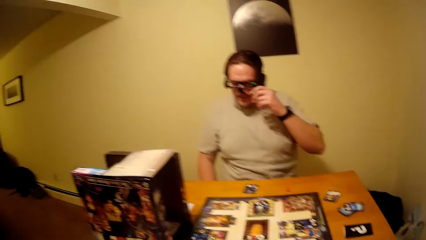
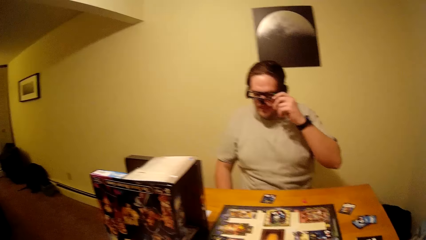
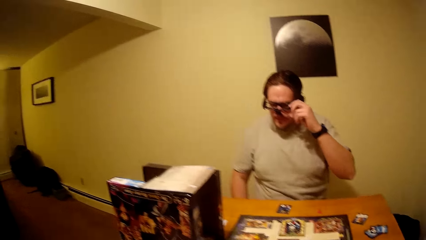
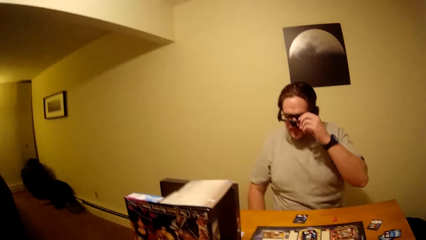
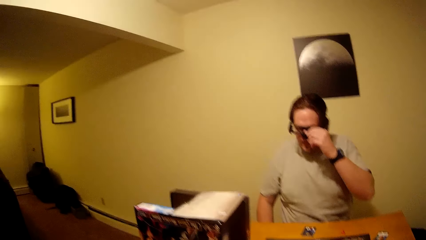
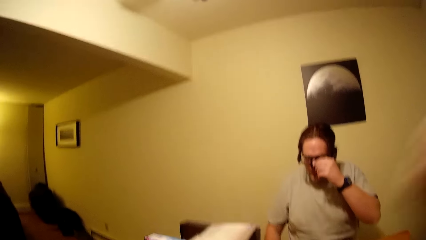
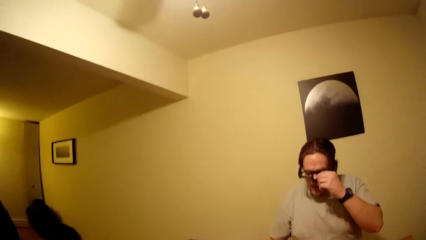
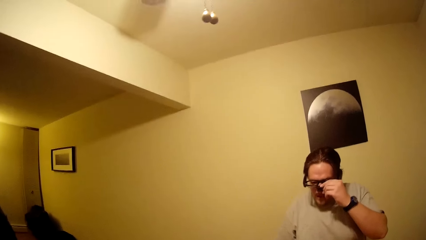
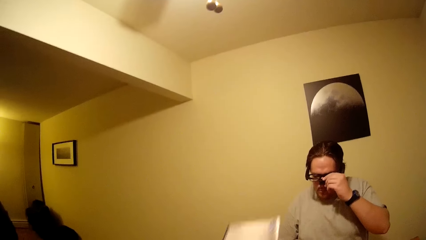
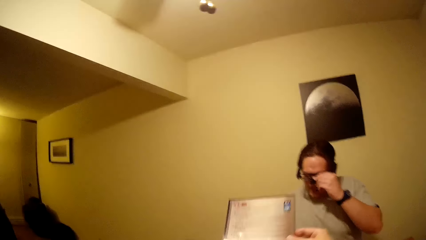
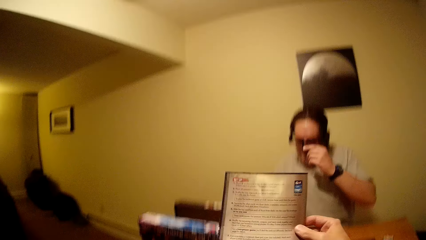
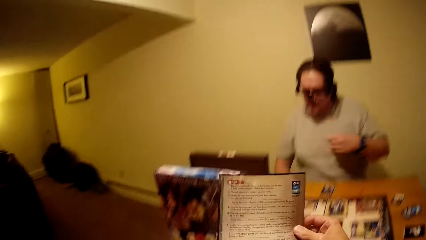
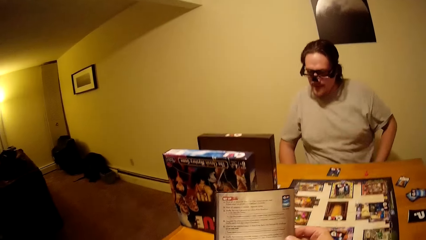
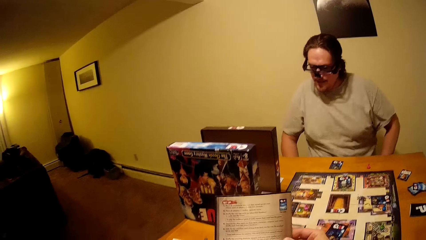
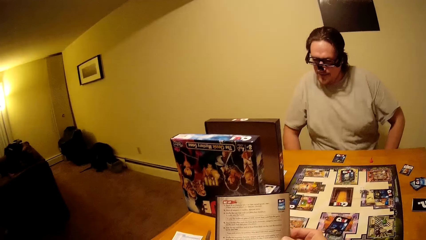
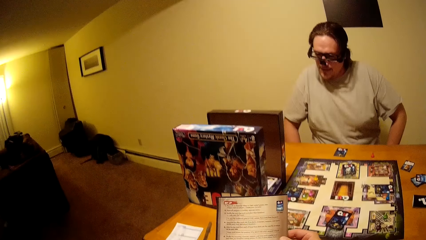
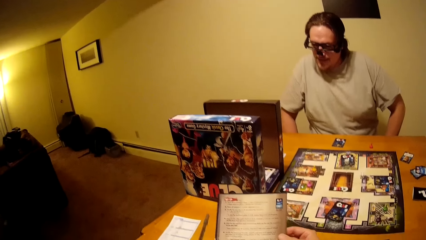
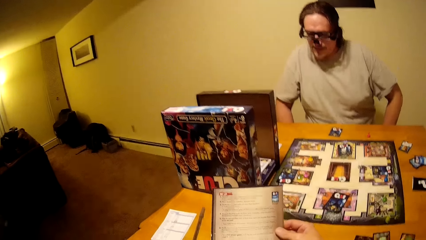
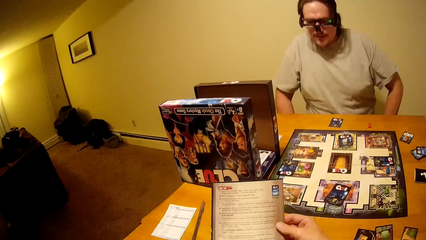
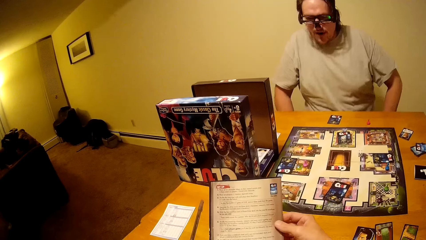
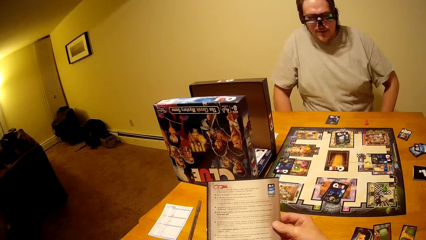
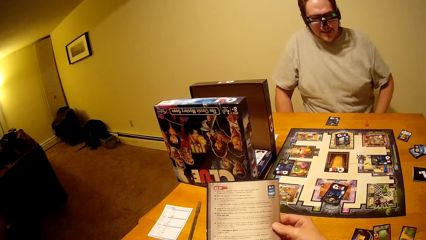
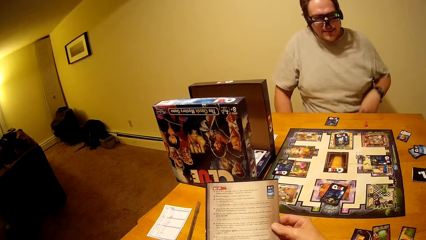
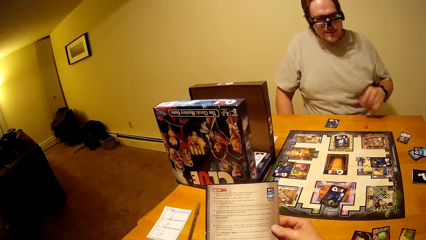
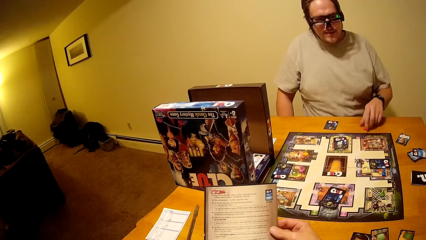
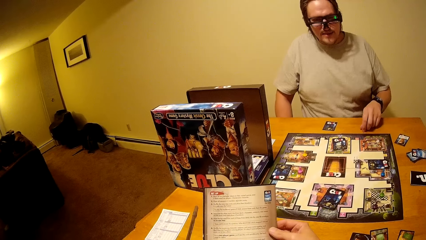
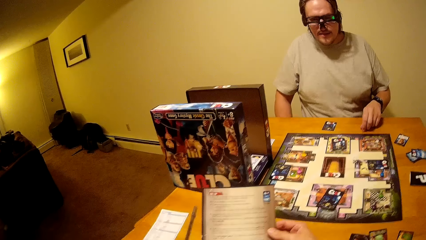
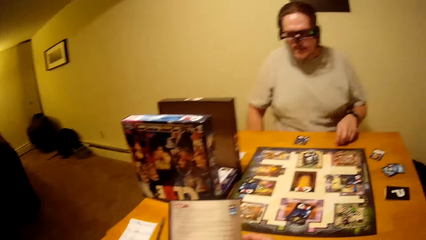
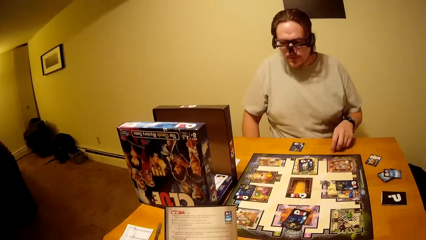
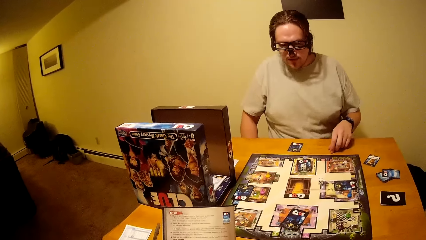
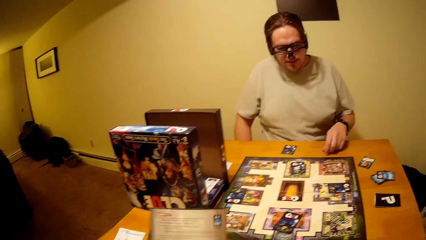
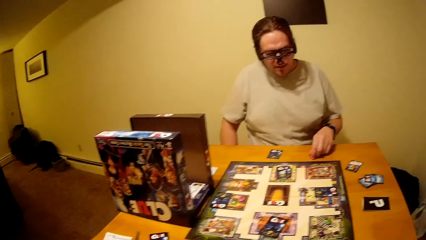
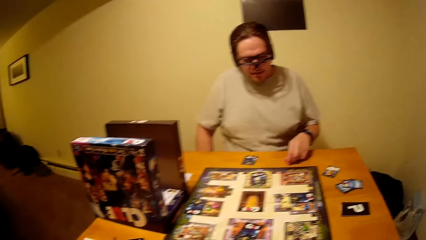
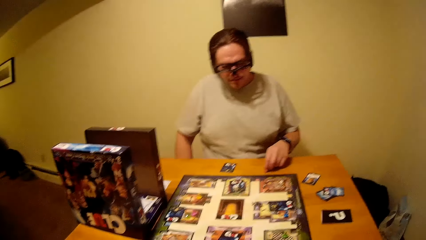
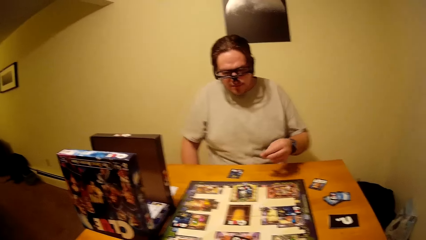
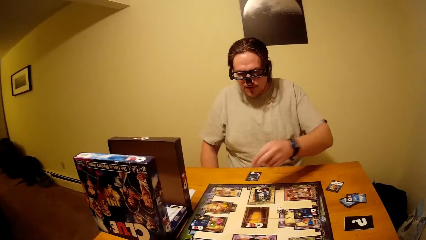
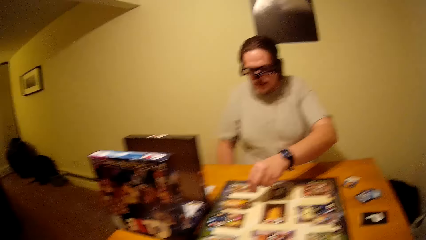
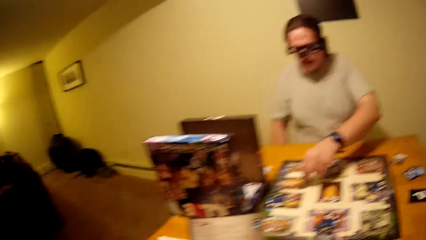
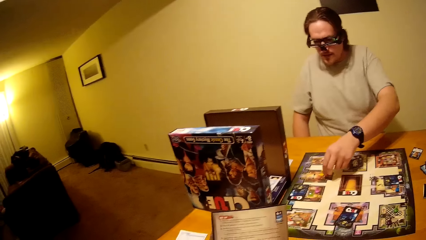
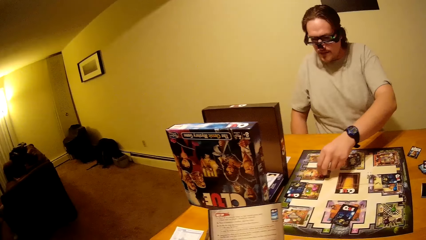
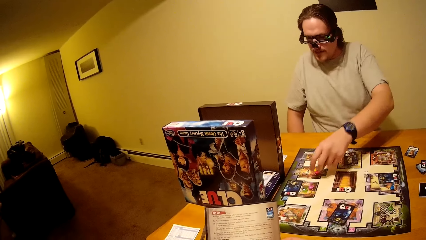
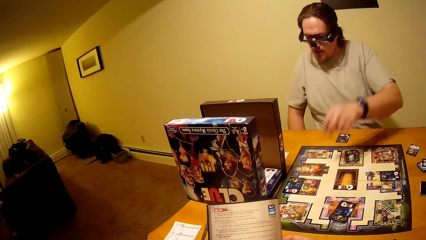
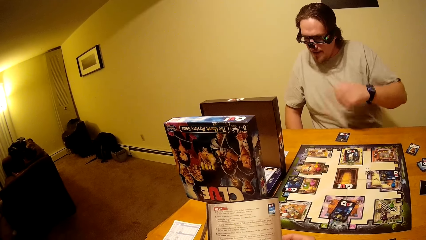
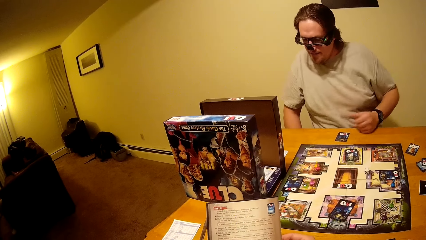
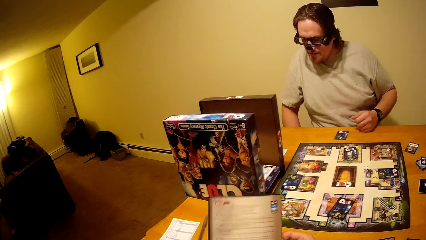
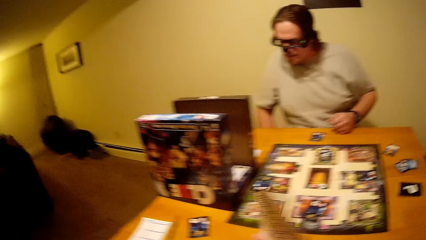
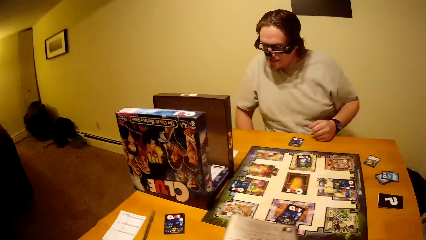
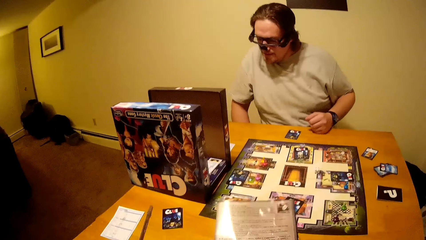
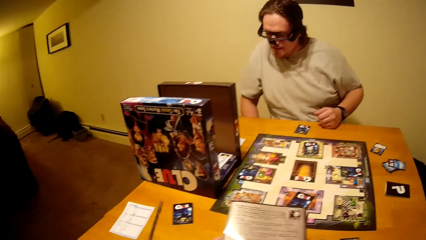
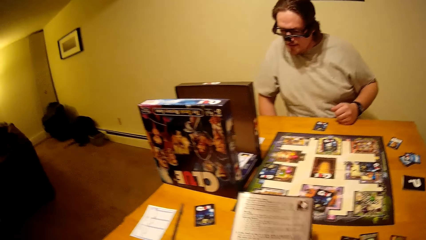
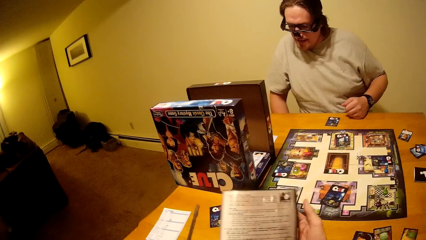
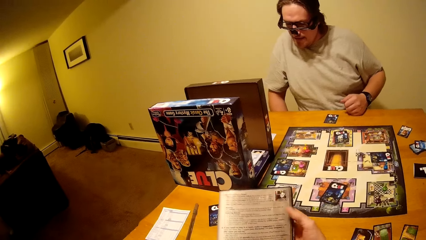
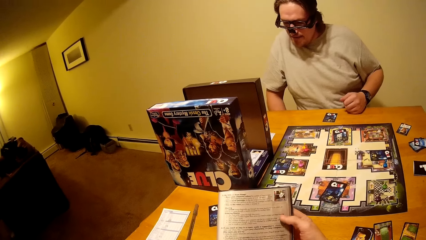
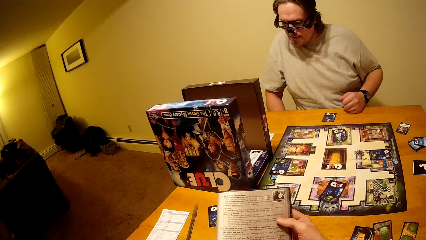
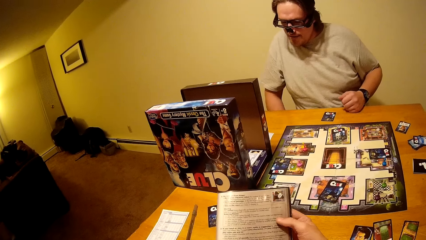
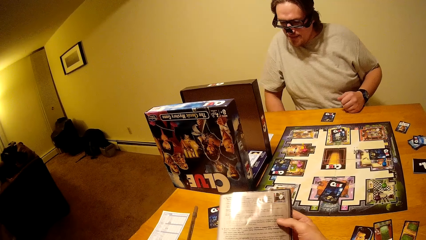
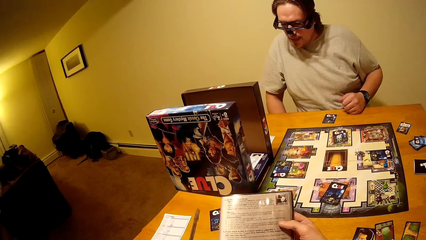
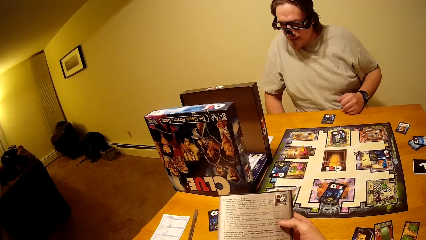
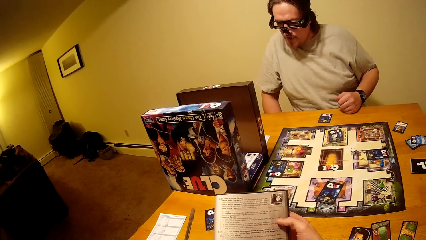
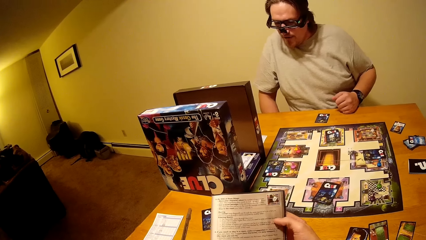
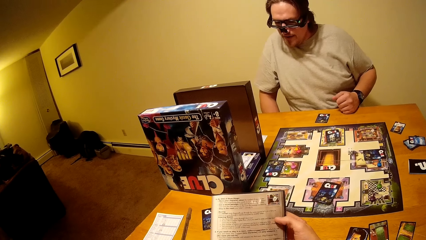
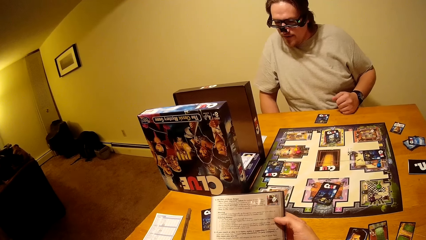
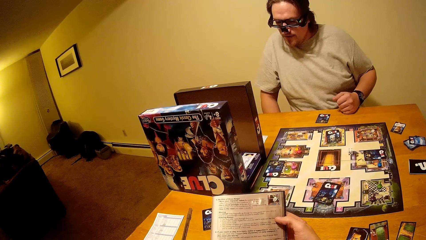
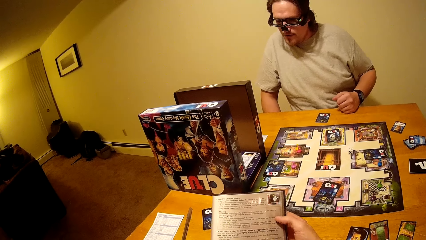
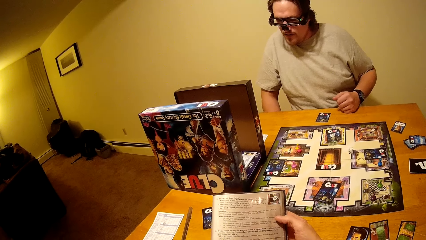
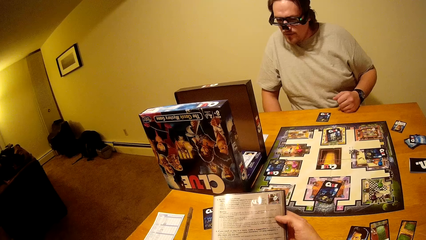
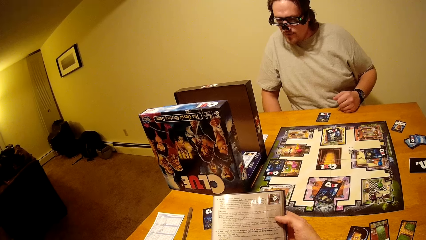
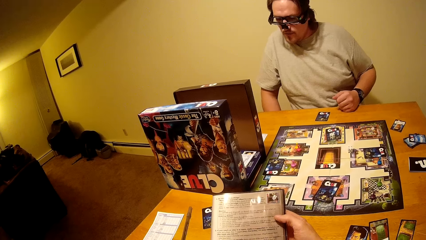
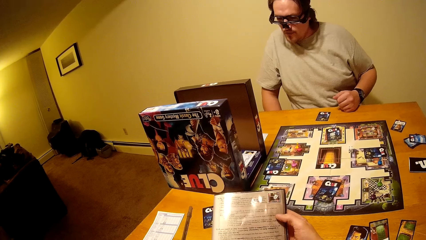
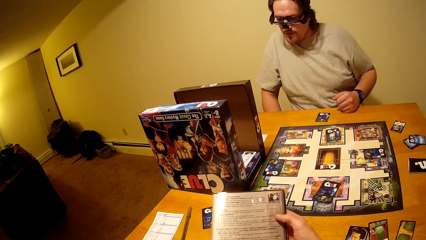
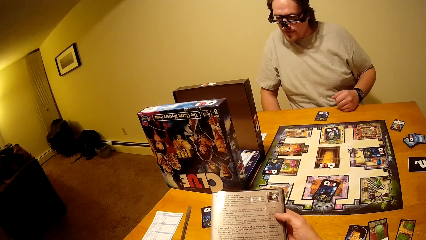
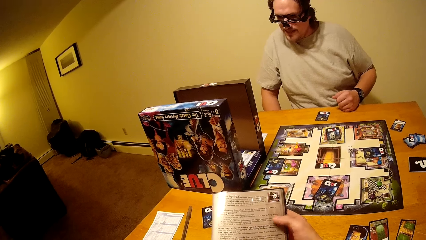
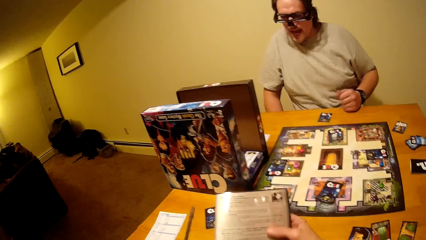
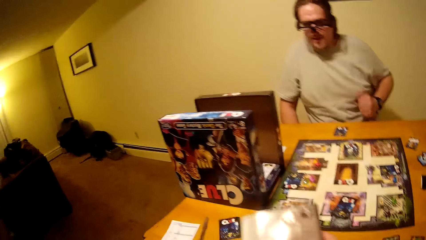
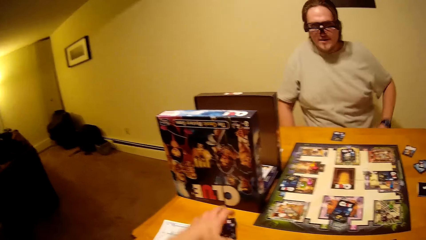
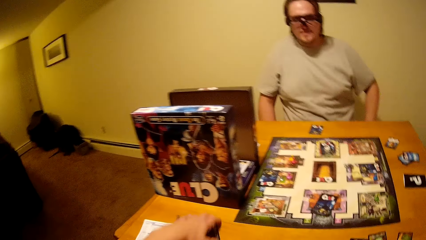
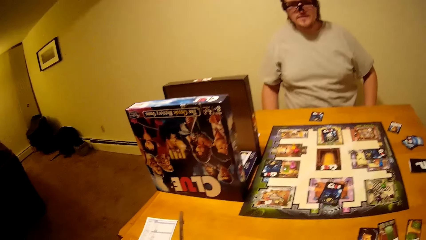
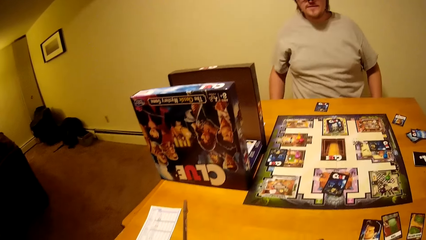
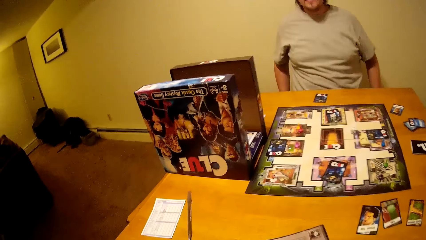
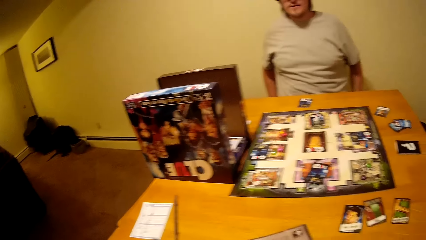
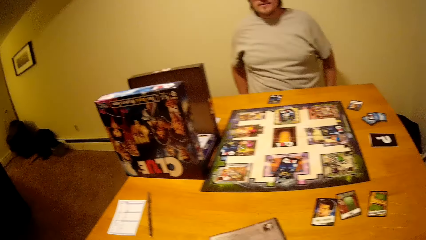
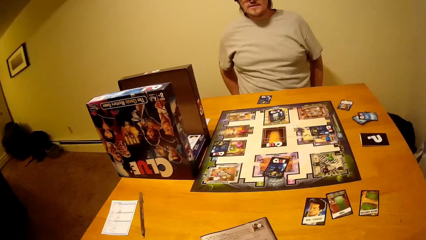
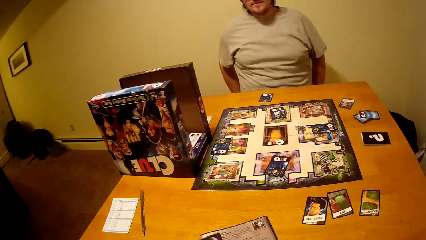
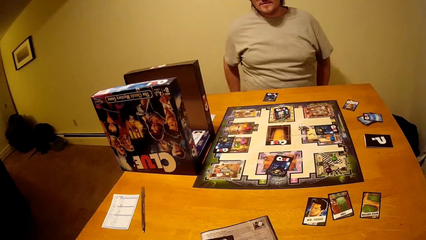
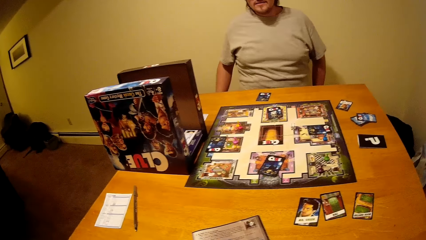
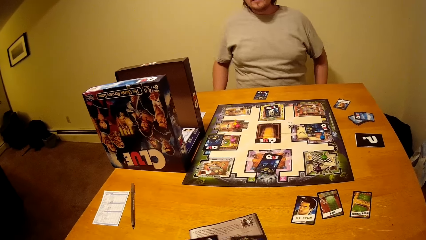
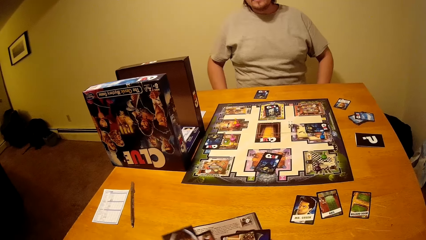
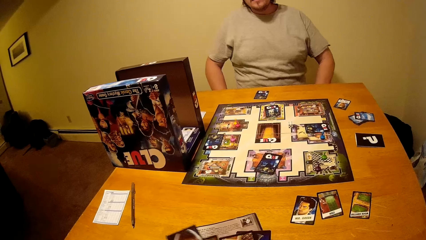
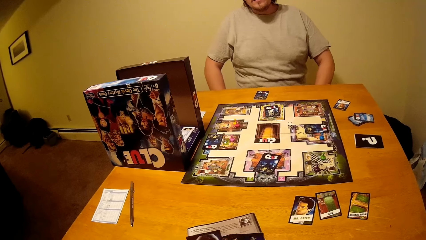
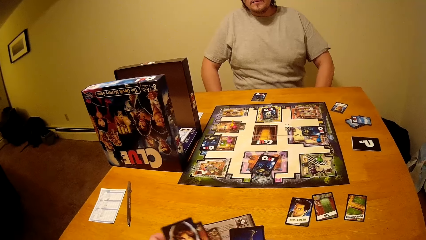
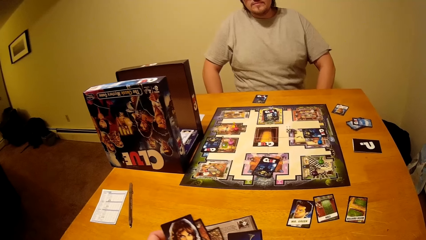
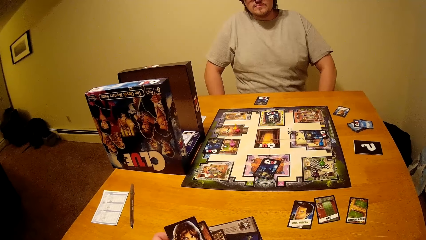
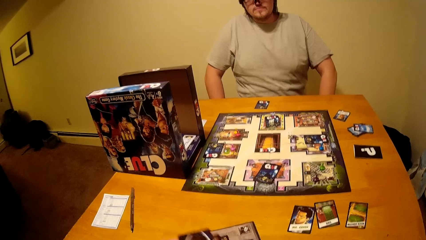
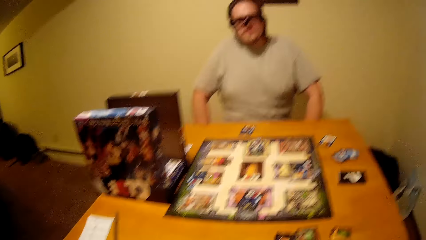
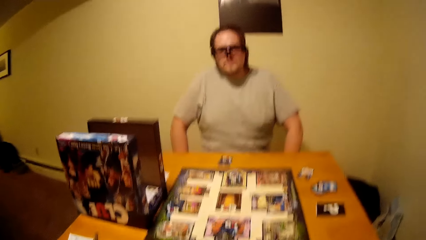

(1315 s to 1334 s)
The camera wearer holds the paper. A man picks up the chess. The camera wearer holds the paper. They stare at a book.
